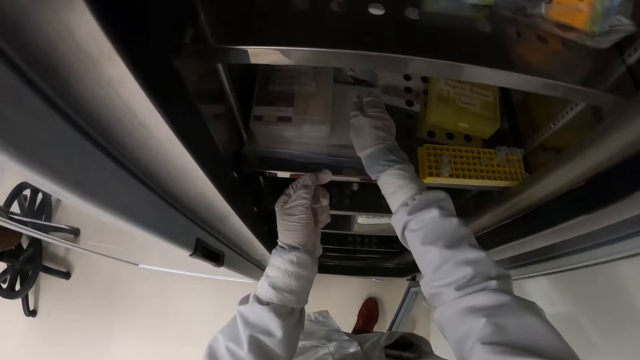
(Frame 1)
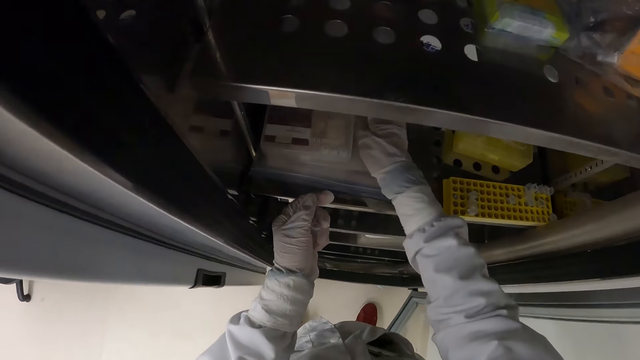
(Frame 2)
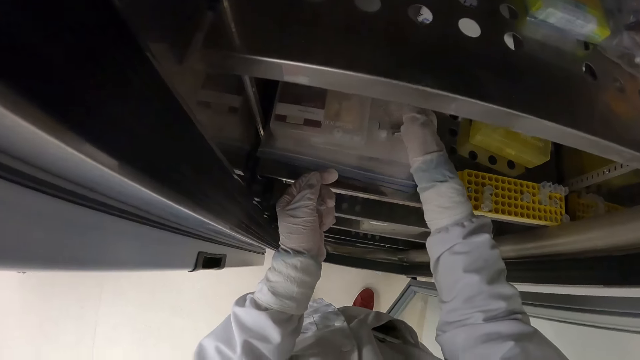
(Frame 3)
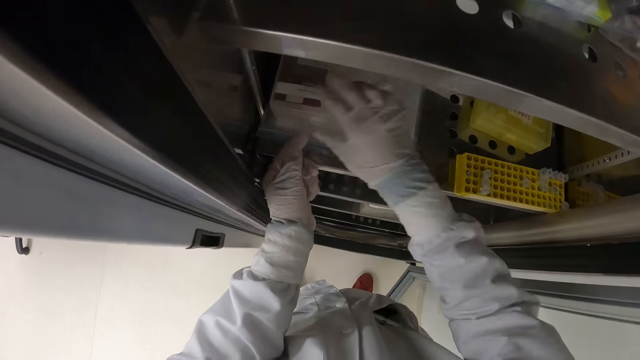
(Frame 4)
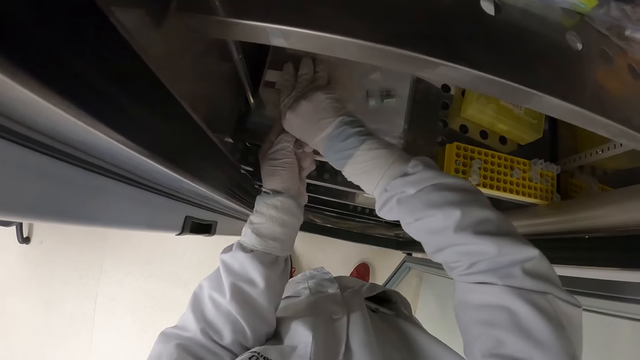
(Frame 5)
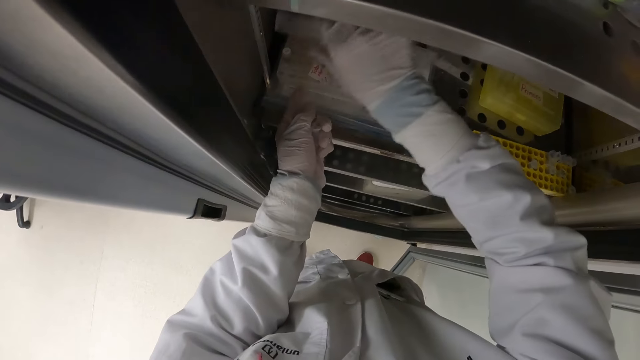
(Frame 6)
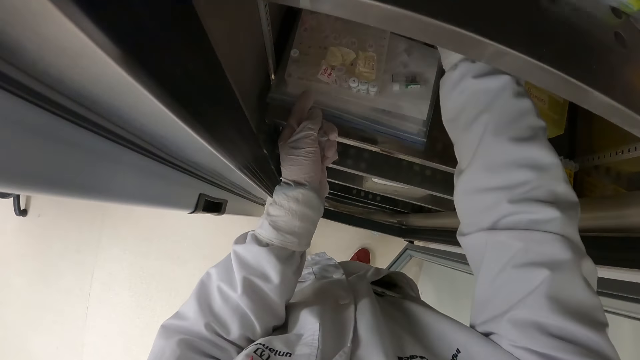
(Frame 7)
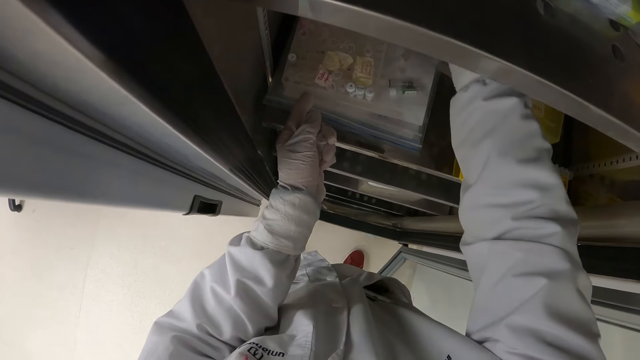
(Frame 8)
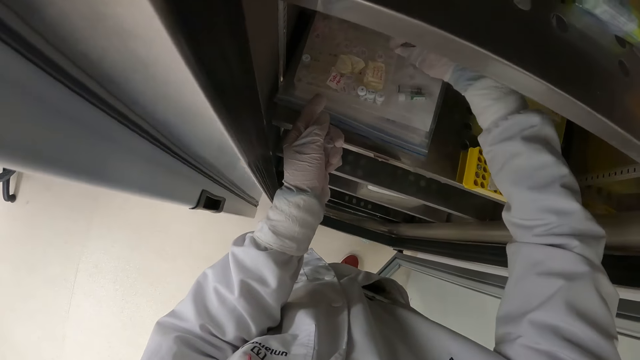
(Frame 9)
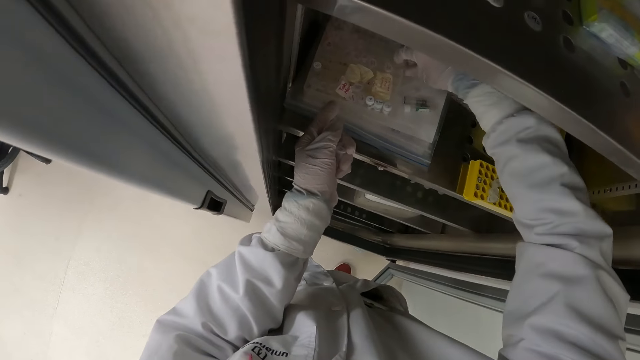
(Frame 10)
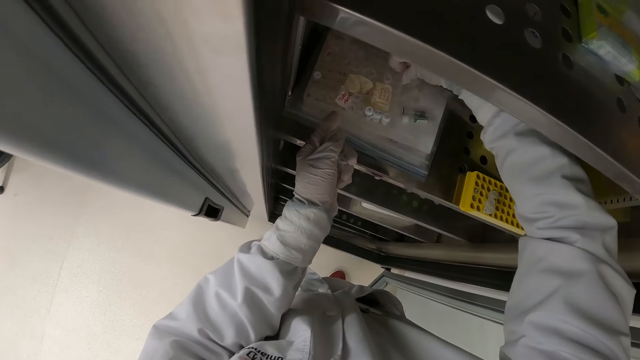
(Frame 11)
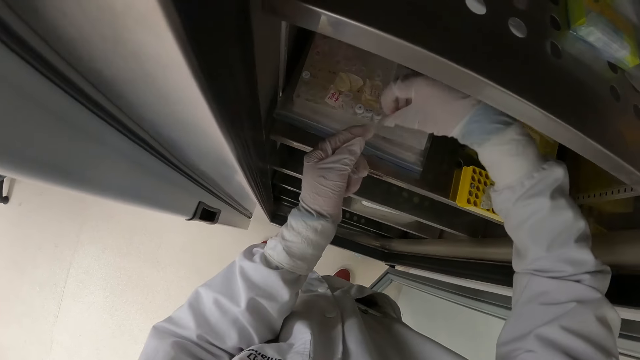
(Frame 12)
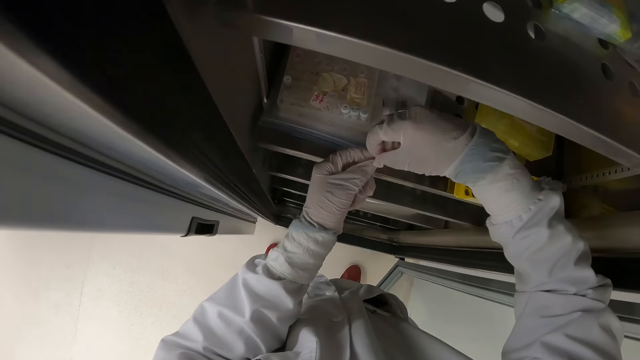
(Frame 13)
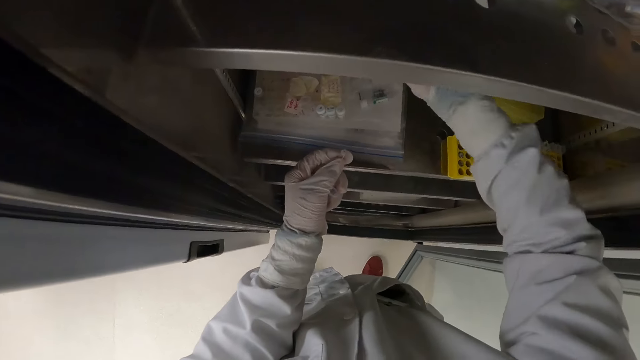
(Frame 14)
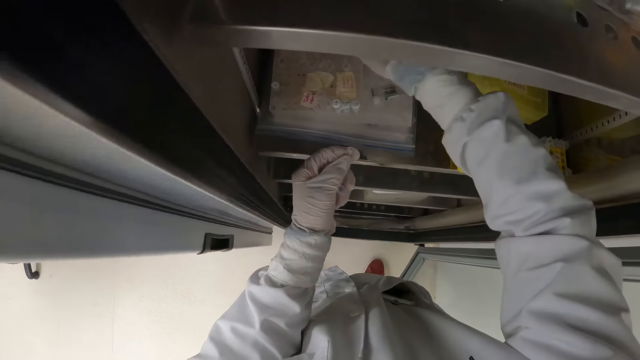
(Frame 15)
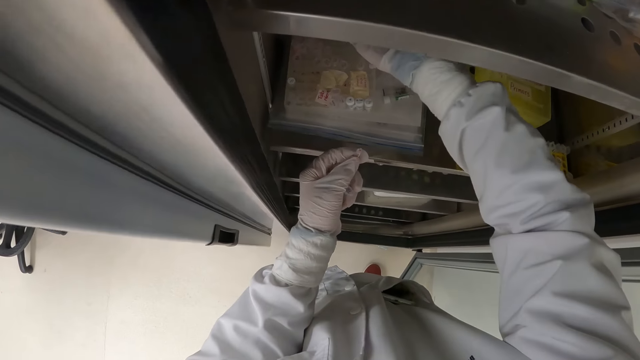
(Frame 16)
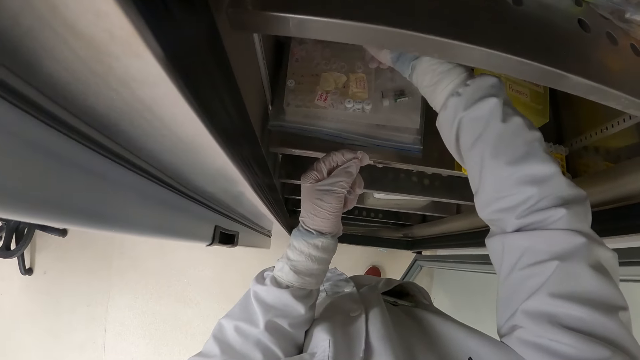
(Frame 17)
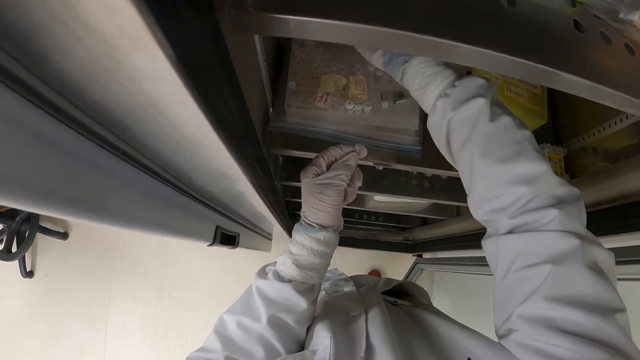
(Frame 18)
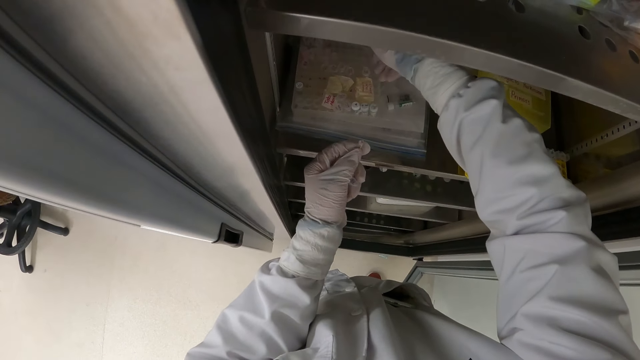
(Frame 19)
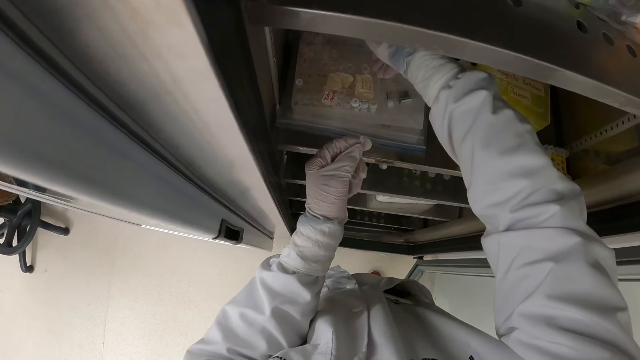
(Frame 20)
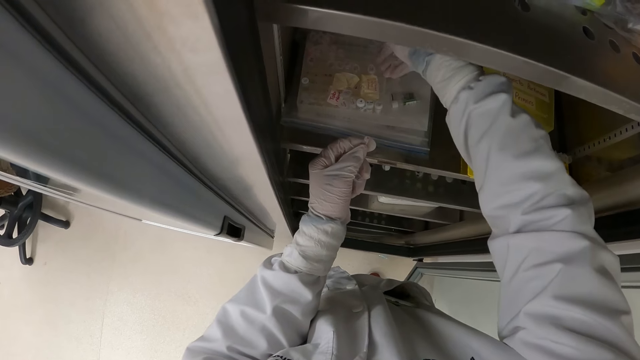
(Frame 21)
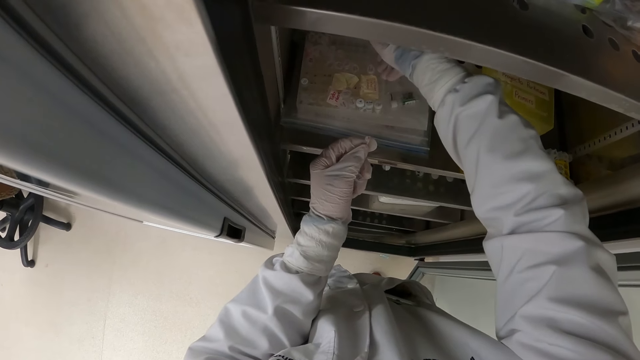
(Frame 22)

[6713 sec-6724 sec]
The camera wearer places the vials and microtubes in his right hand on a plastic bag in the refrigerator. He opens the container with both hands. He picks a microtube from the container in the refrigerator with his right hand. He passes the microtube from his right hand to his left hand. He touches the container with his right hand.

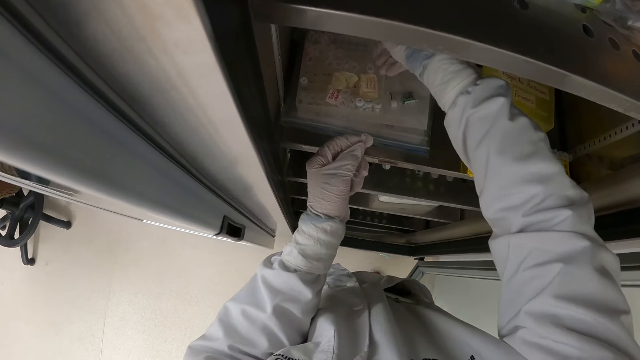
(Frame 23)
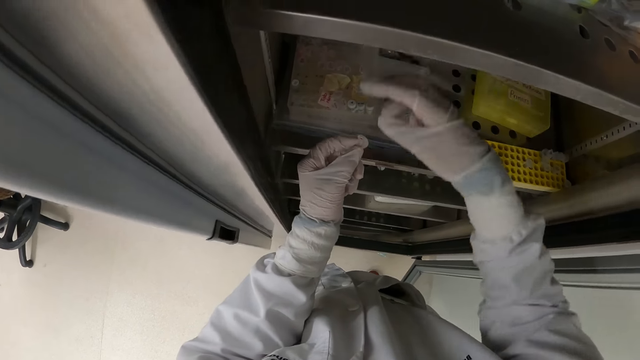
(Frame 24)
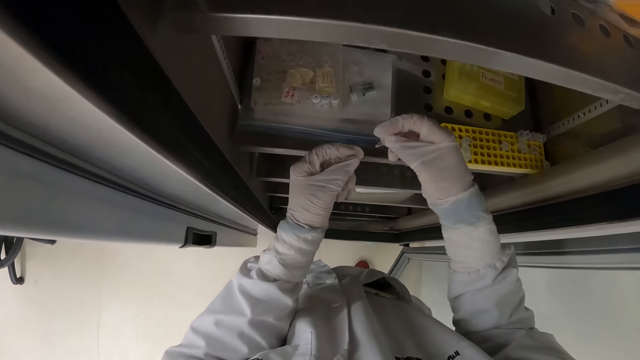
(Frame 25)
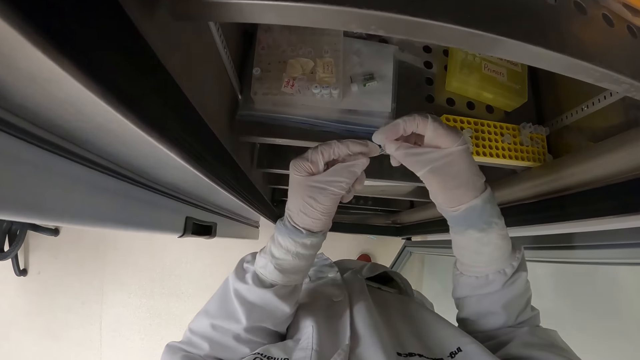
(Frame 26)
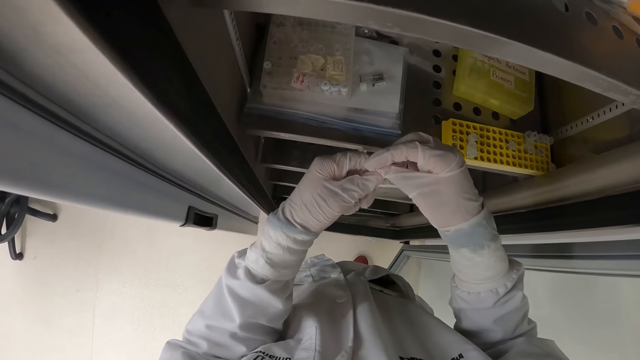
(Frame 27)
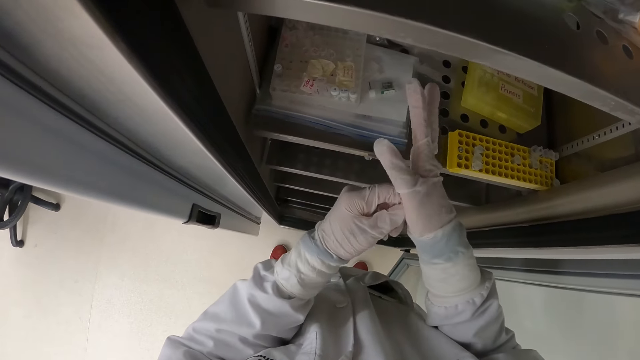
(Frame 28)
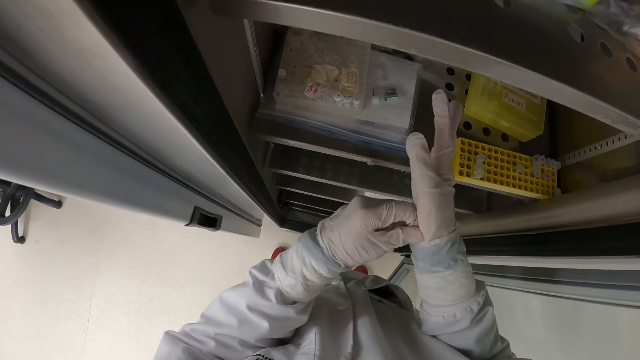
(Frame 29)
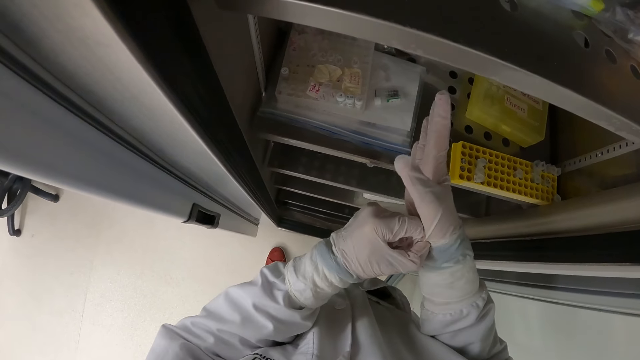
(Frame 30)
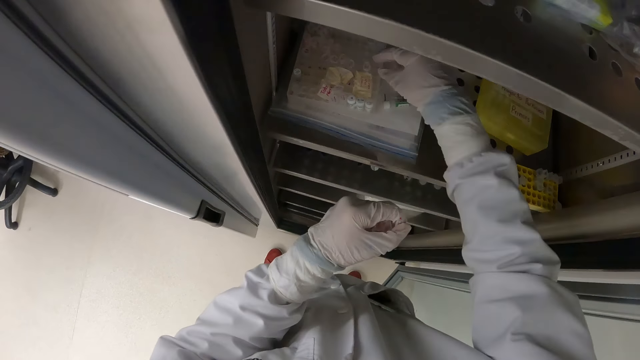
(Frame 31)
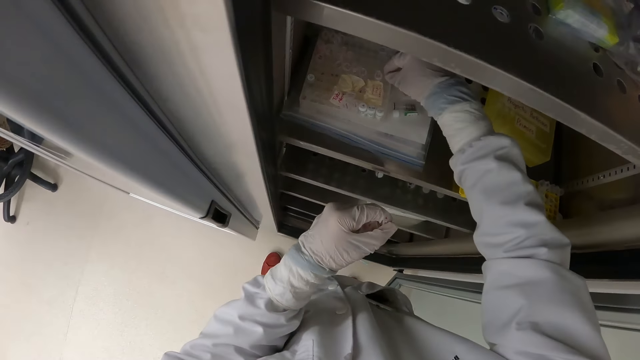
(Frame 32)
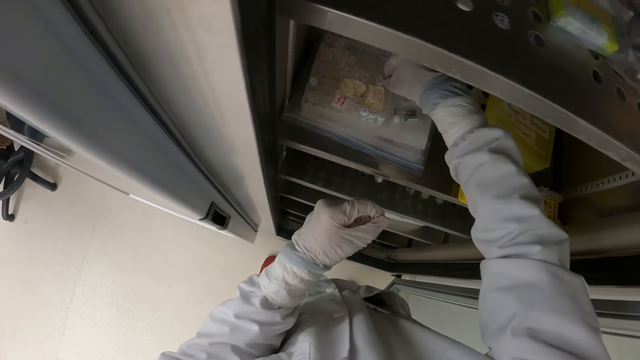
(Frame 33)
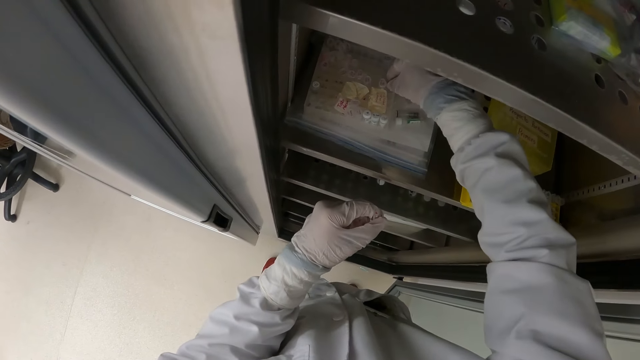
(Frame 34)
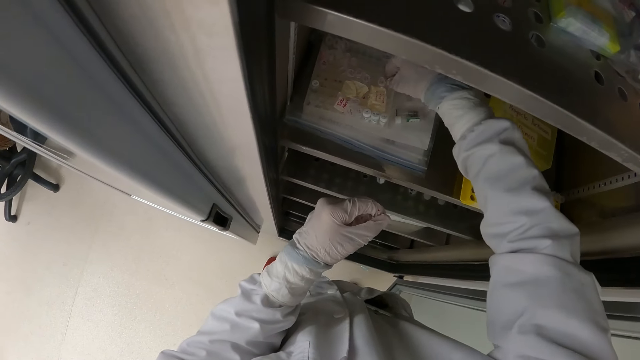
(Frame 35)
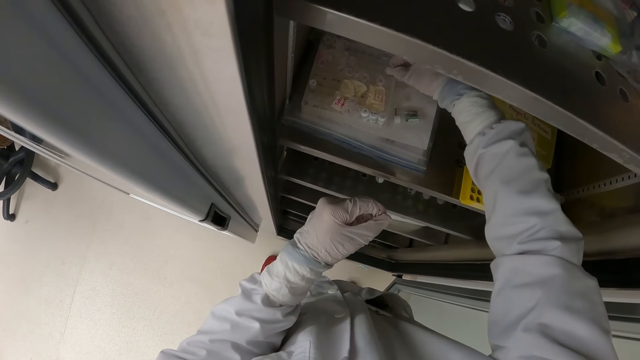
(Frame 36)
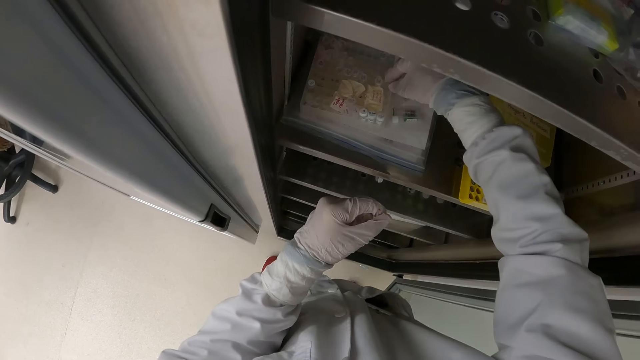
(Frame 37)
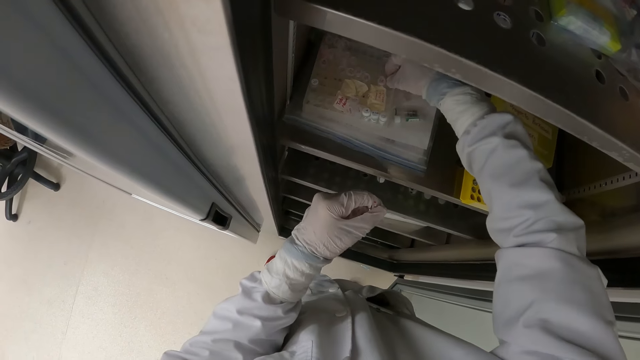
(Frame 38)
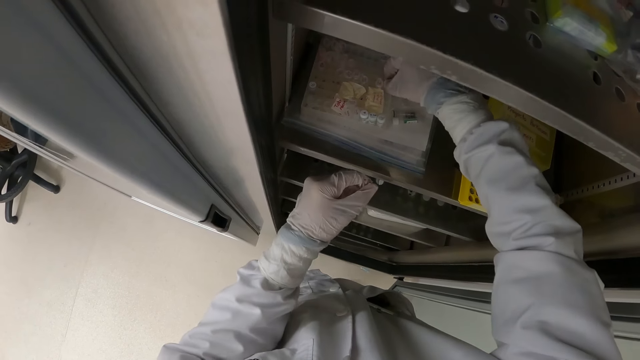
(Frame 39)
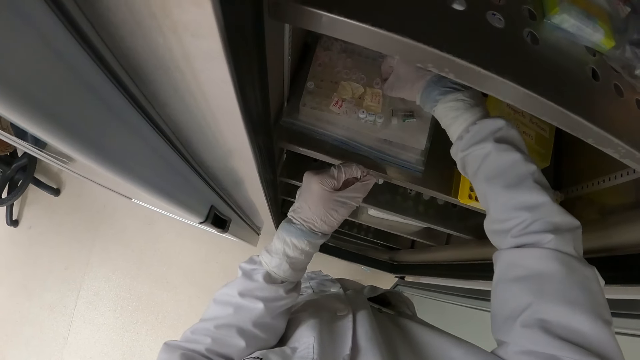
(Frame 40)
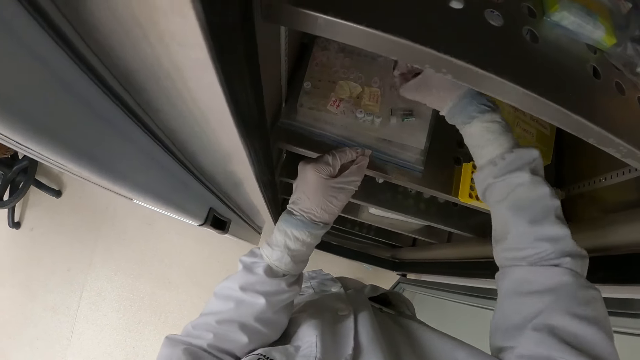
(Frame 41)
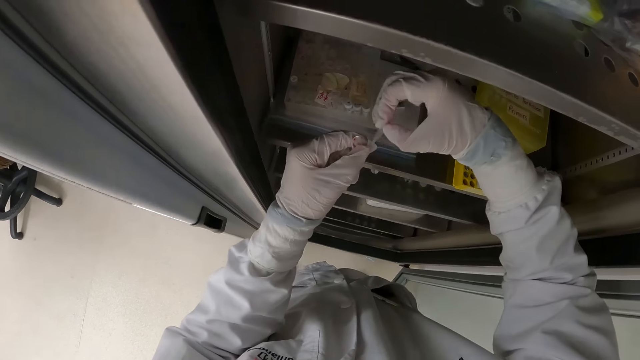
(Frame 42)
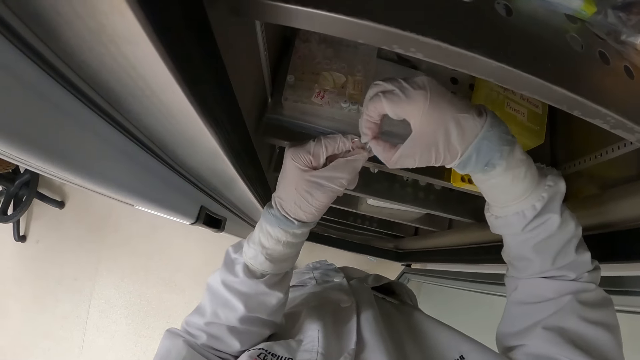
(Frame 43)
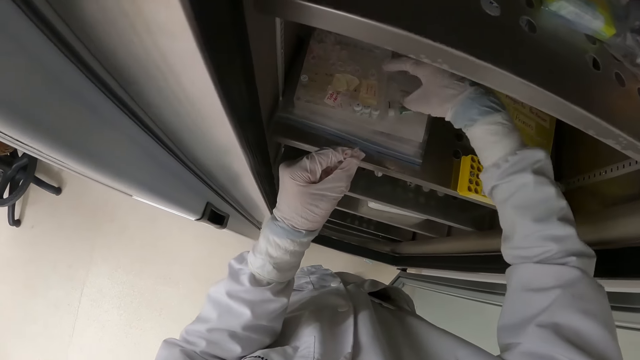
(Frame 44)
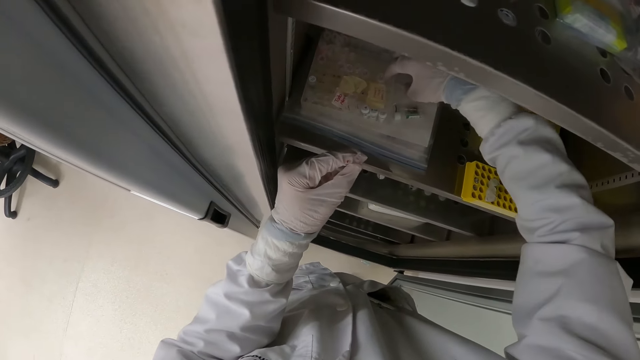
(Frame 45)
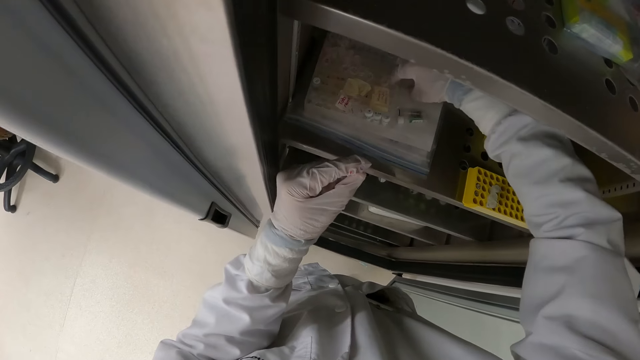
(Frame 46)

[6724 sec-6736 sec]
The camera wearer takes the microtube from his left hand with his right hand. He passes the microtube from his right hand to his left hand. He looks at the tube. He adjusts the medical glove on his right hand with his left hand. He picks a microtube from the container in the refrigerator with his right hand. He passes the microtube from his right hand to his left hand. He picks a microtube from the container in the refrigerator with his right hand.
